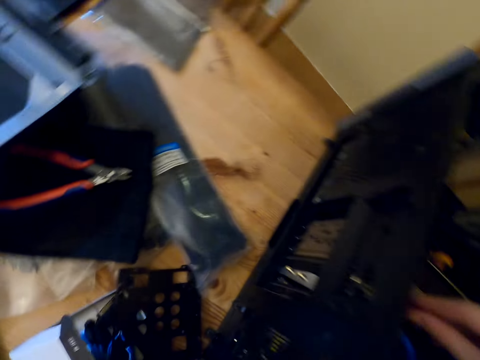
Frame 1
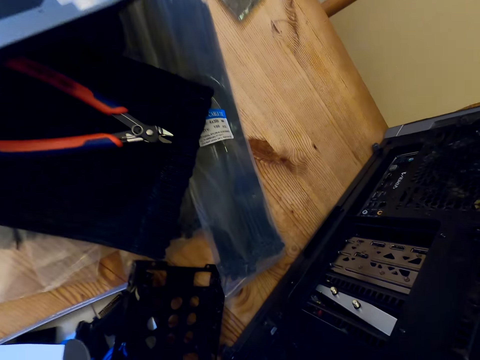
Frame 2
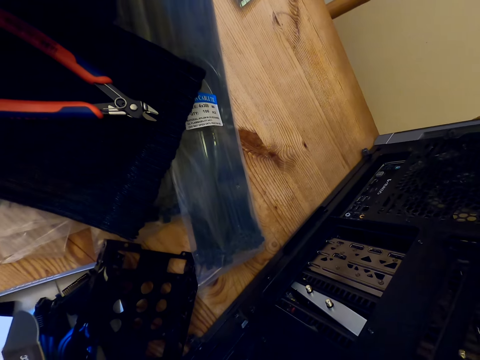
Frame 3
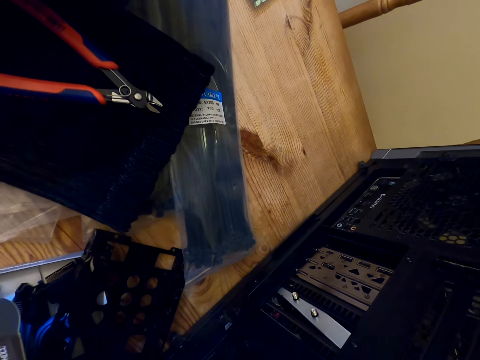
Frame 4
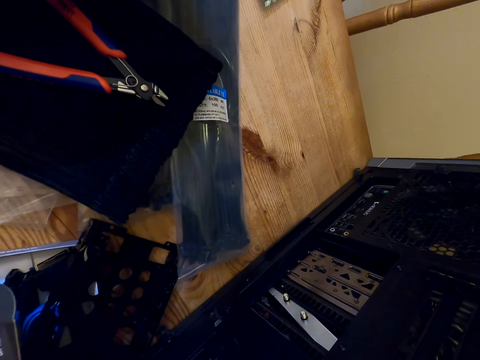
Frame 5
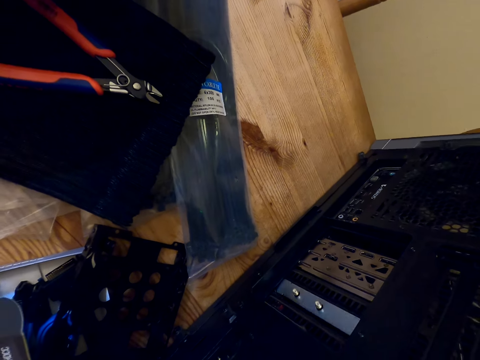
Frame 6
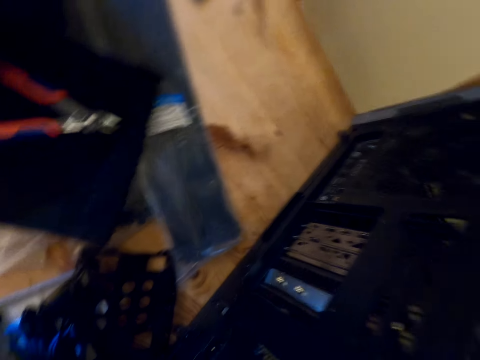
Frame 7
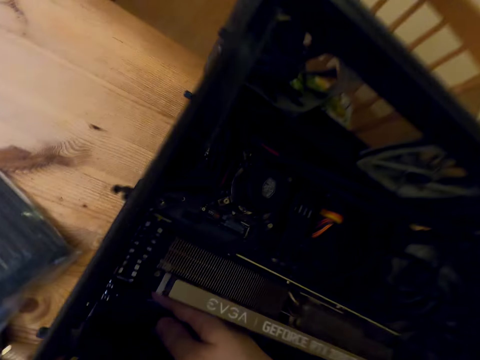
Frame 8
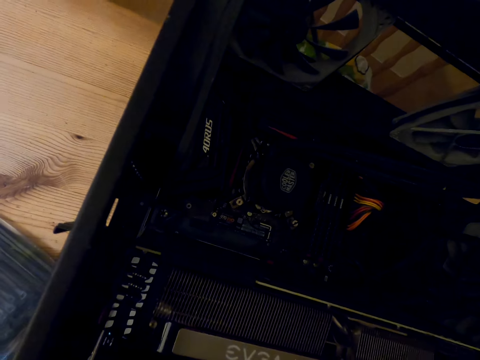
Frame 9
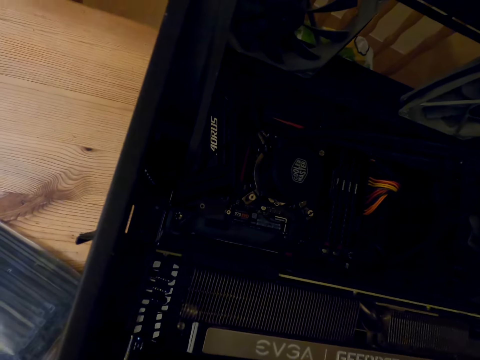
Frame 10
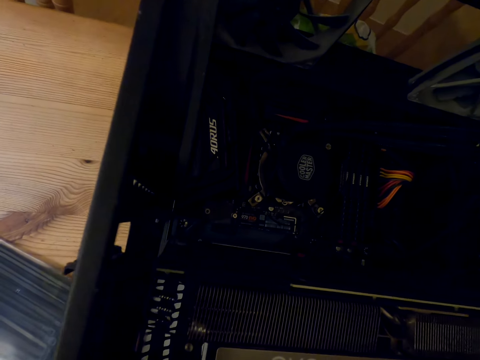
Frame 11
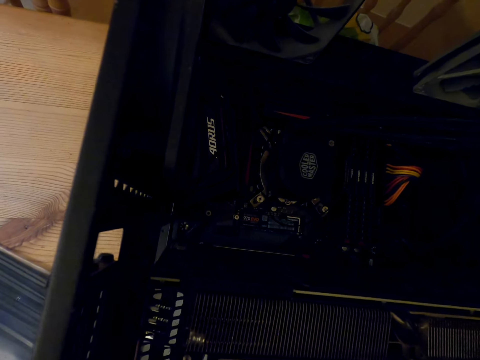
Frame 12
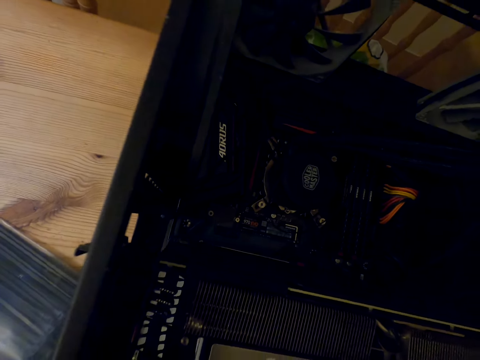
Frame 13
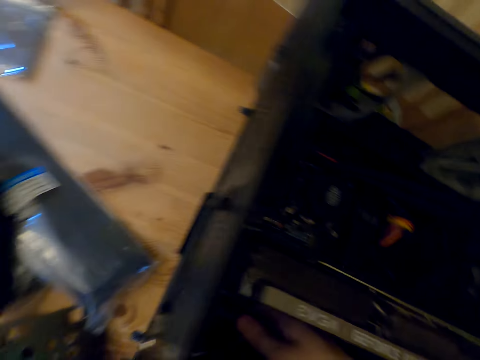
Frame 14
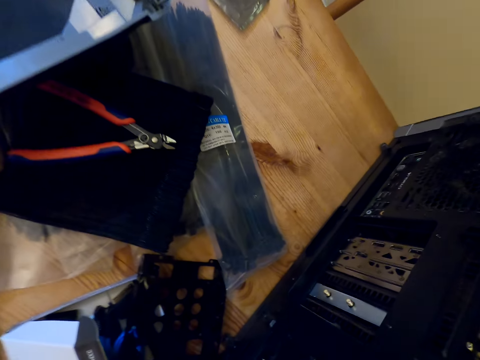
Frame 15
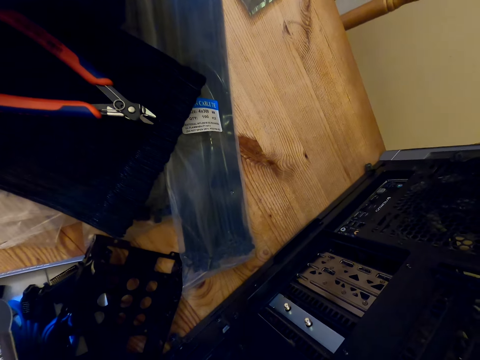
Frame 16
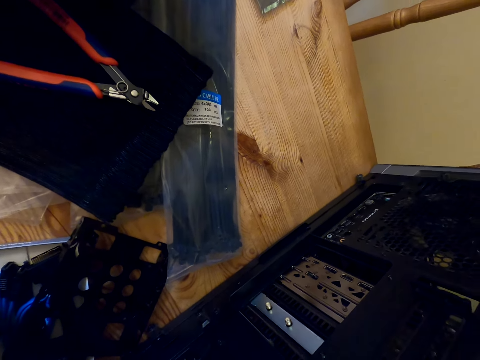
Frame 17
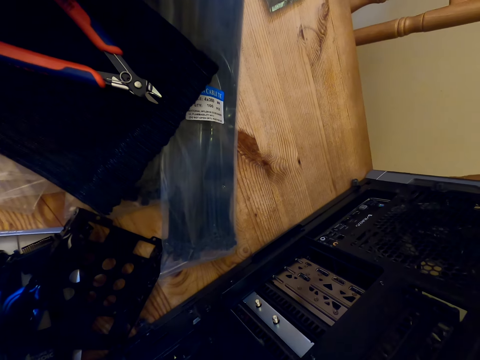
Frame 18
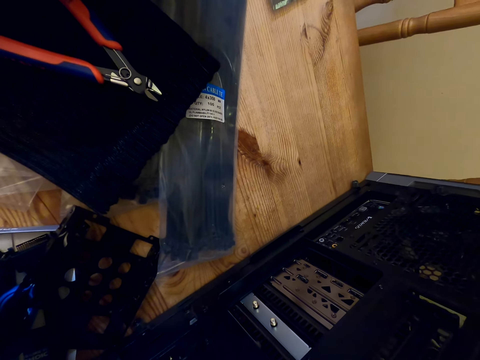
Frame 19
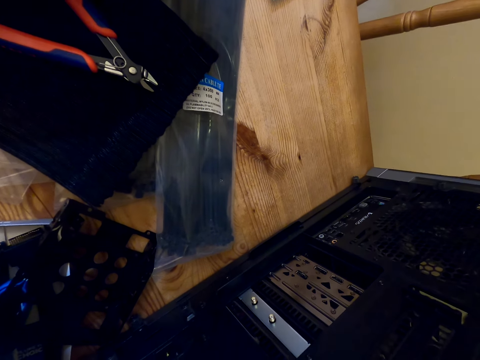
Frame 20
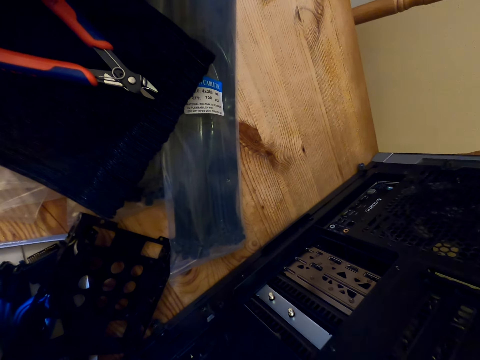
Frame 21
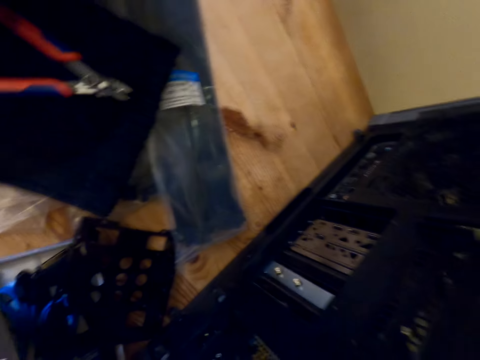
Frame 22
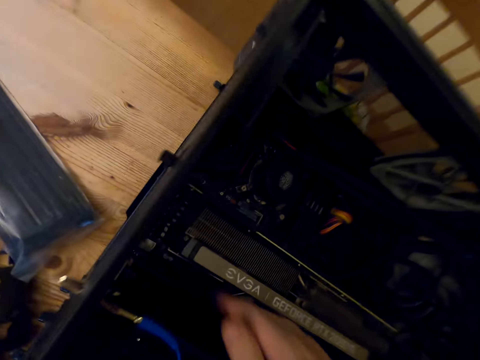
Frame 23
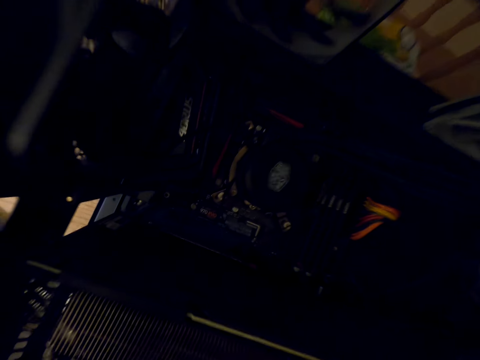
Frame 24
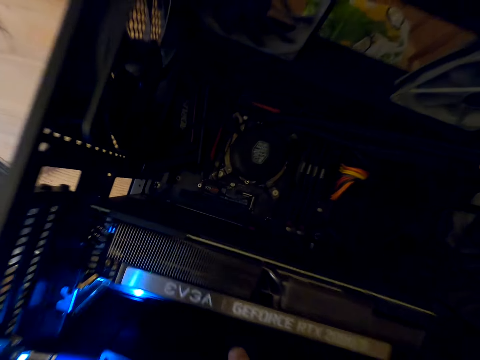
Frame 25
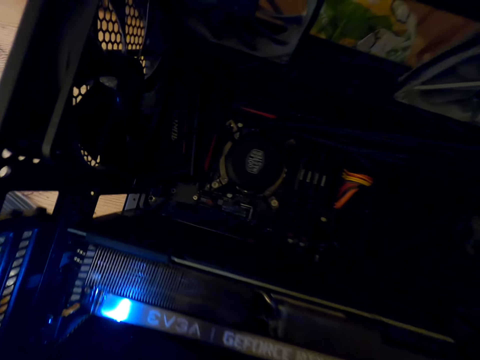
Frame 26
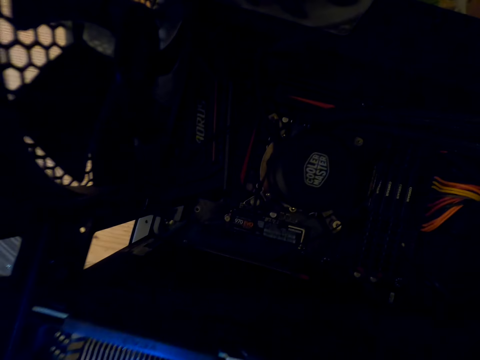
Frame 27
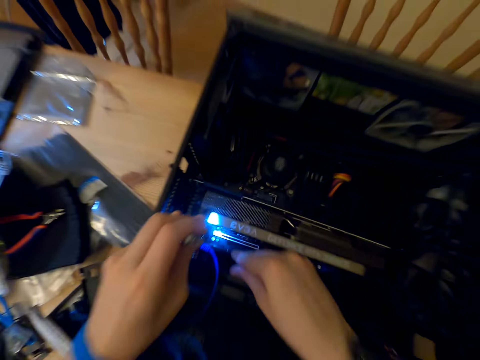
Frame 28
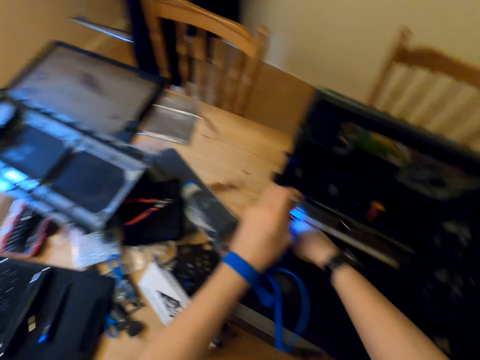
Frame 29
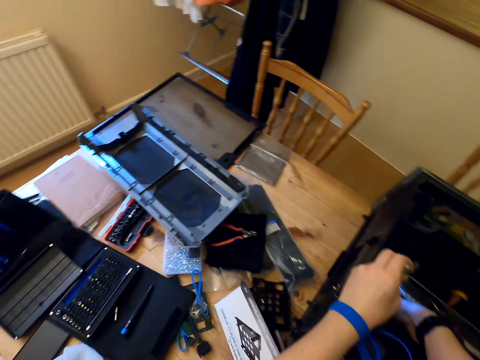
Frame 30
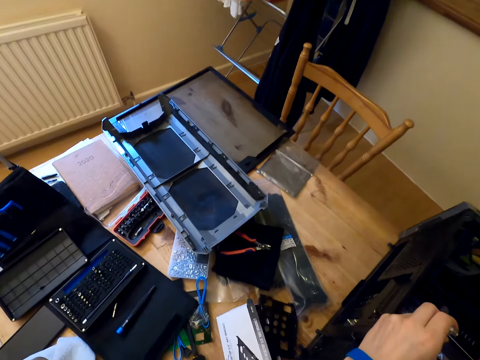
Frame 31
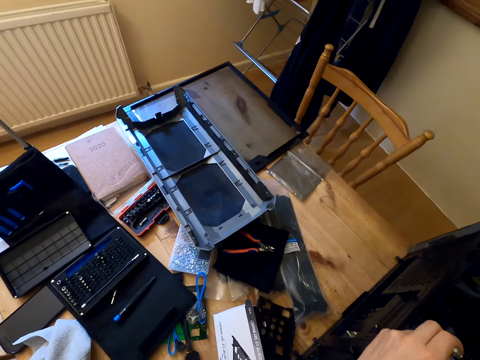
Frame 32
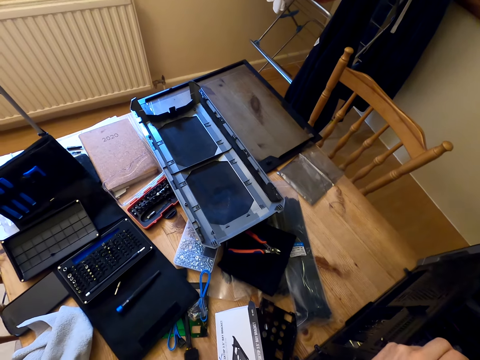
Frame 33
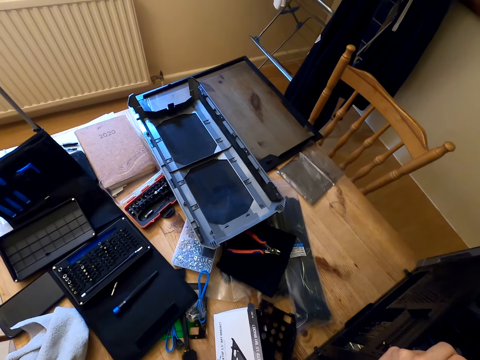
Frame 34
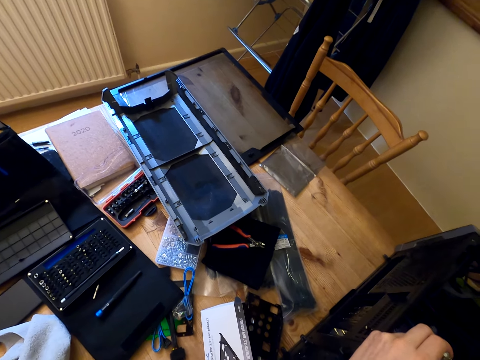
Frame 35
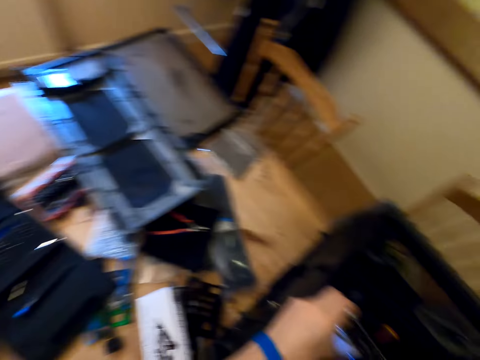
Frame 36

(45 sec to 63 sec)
The camera wearer checks the card from outside the CPU. They speak. They adjust the network card. They look inside the CPU. They check the card from outside the CPU. They adjust the network card. They look inside the CPU. They look around.
